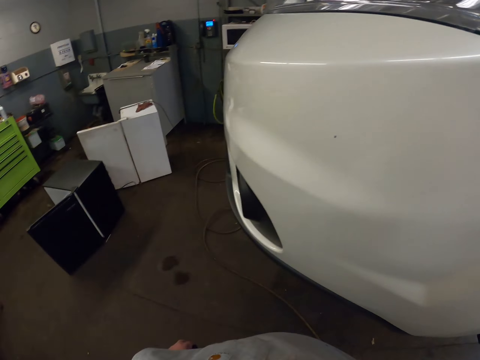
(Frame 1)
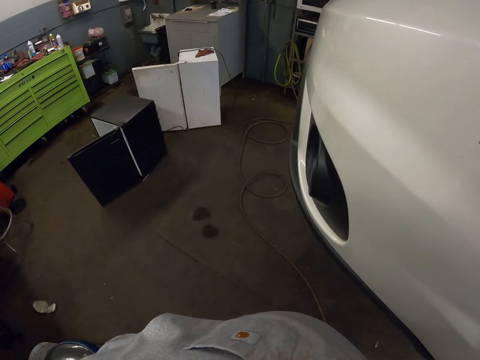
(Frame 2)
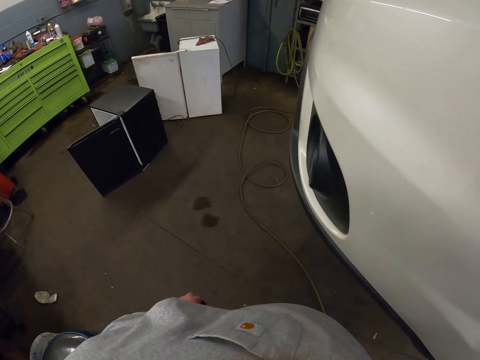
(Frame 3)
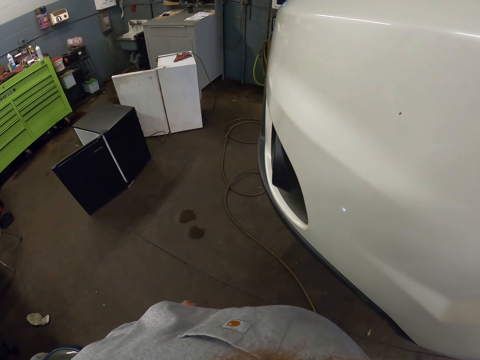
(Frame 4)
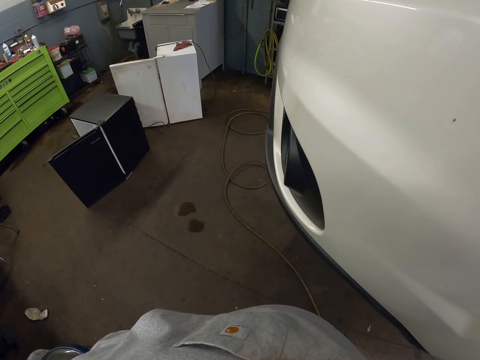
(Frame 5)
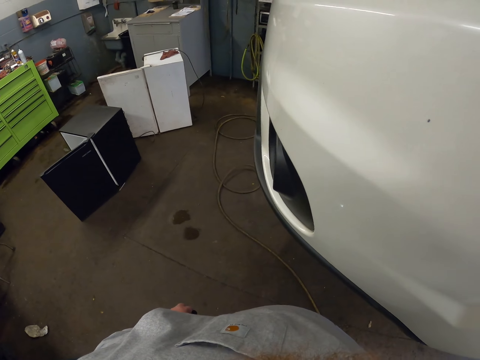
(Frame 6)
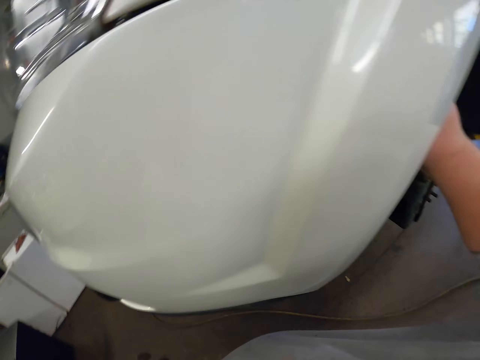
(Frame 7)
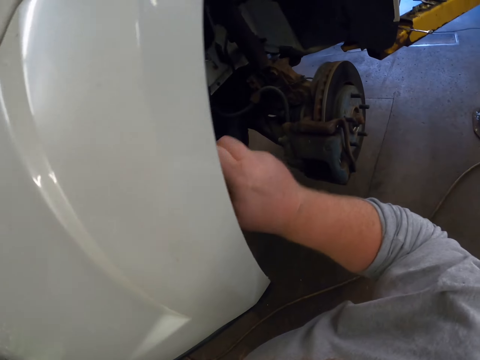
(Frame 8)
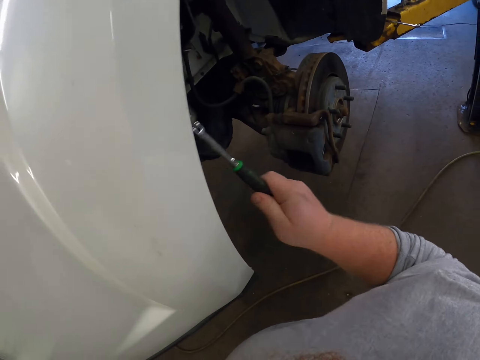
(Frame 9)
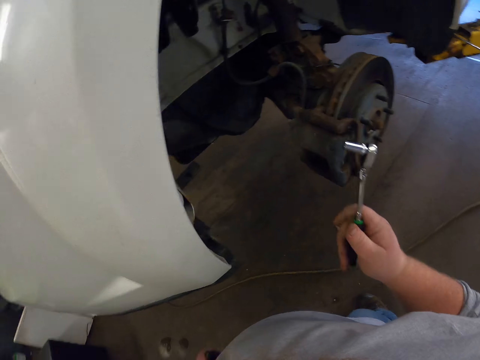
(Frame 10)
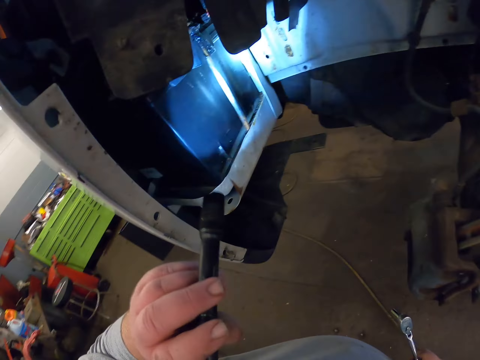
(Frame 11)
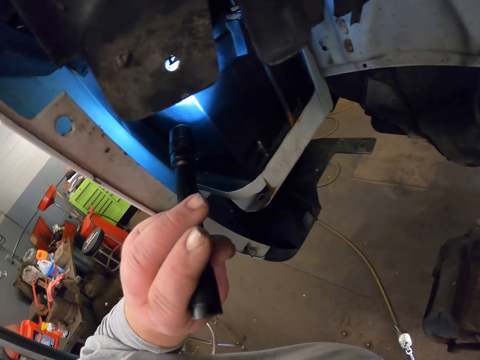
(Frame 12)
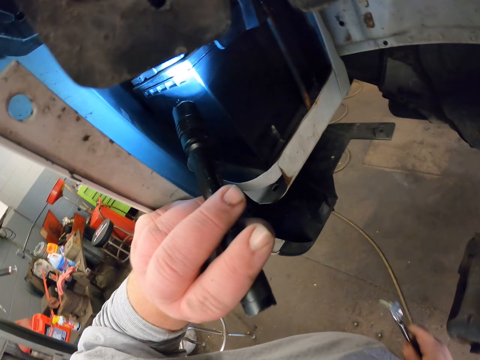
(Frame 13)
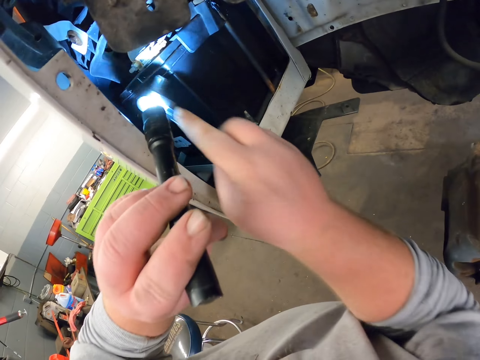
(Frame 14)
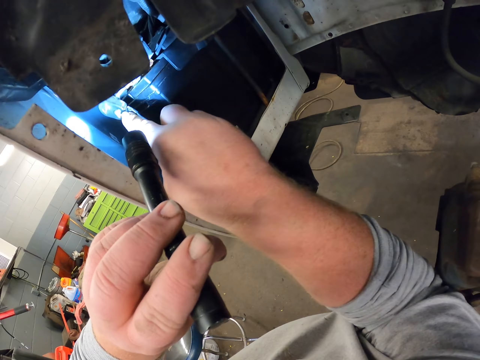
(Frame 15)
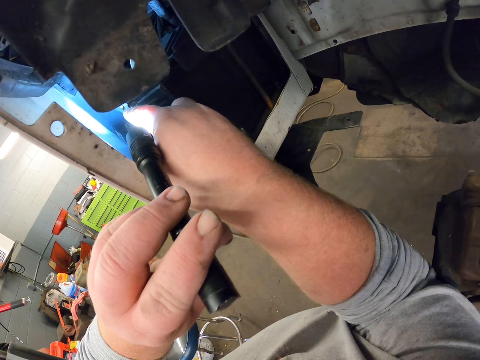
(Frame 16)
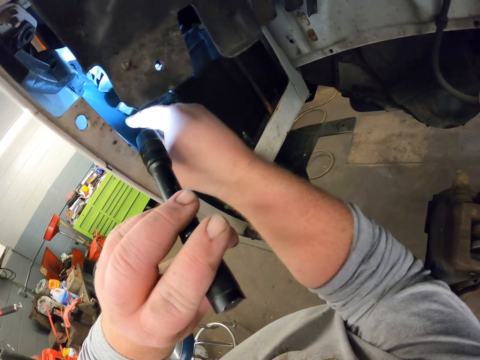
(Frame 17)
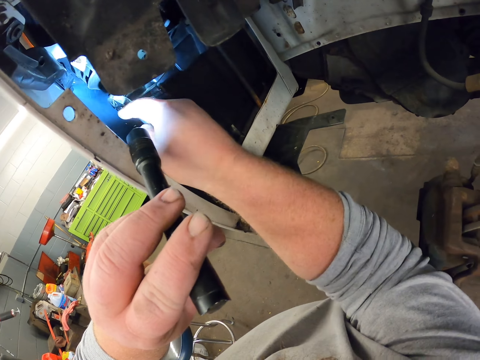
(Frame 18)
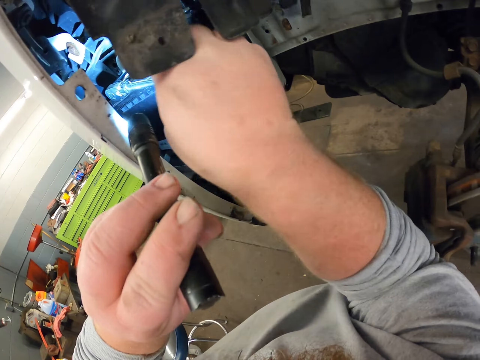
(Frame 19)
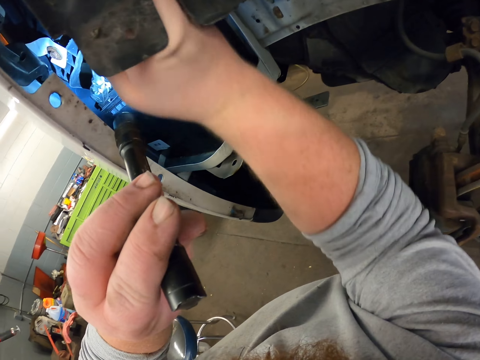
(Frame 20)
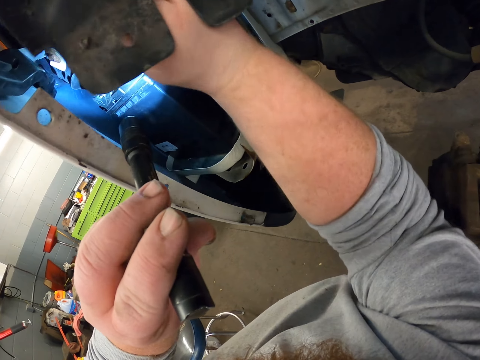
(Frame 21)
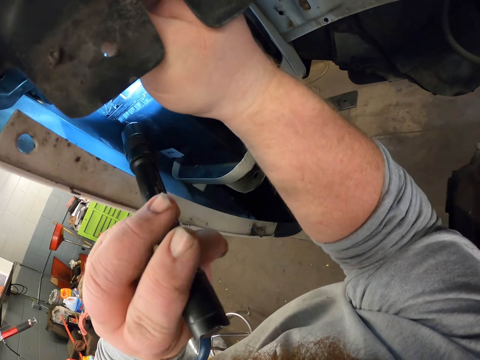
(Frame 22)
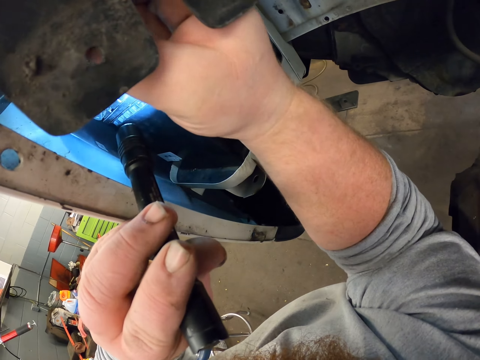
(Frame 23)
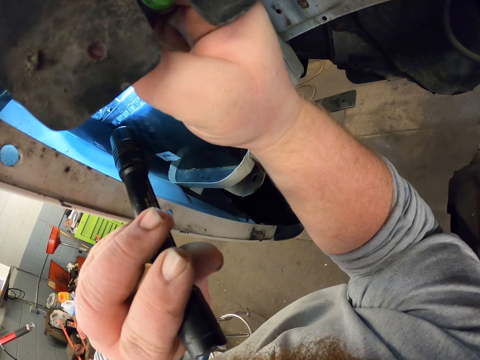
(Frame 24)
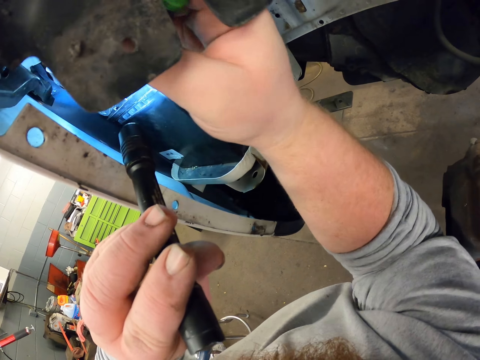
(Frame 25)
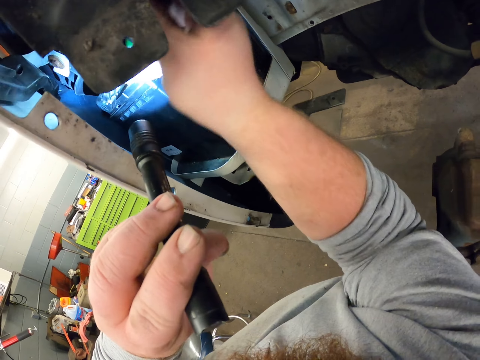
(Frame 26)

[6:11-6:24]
The camera wearer stares at the floor. They tighten the bolt with the torque wrench. They remove the torque wrench from under the car. They reflect light from the flashlight on the battery. They tighten the bolt with the torque wrench.

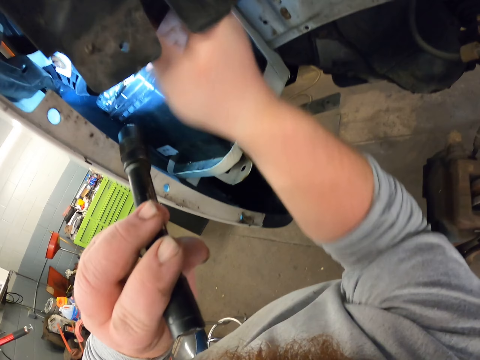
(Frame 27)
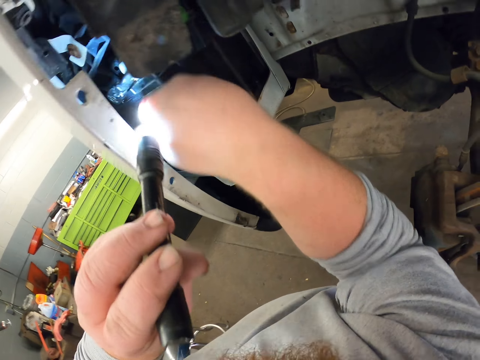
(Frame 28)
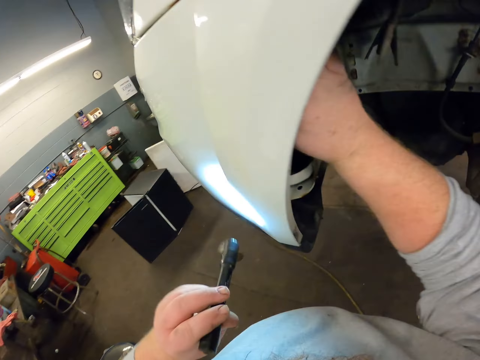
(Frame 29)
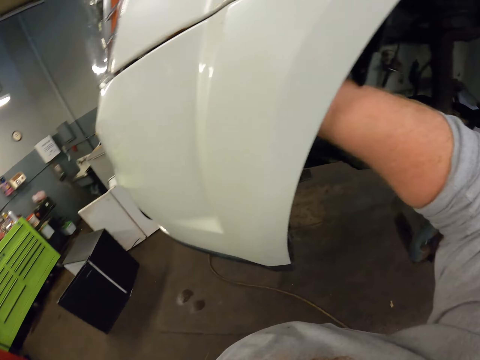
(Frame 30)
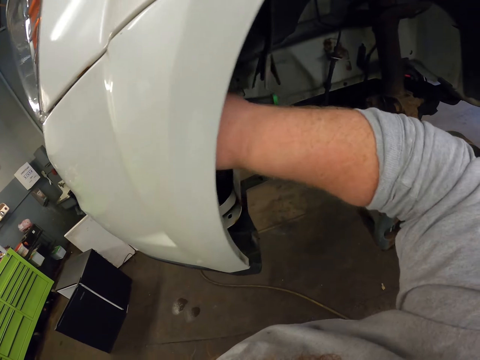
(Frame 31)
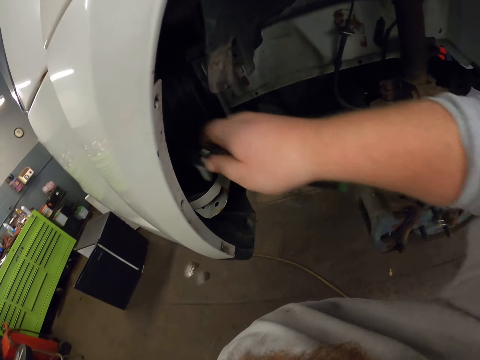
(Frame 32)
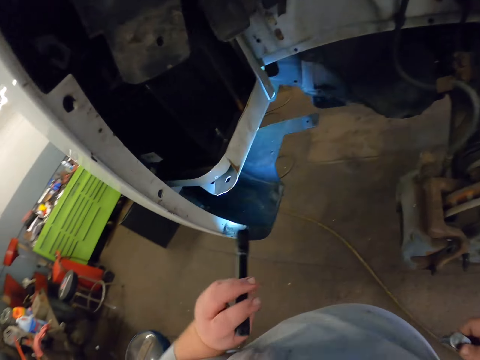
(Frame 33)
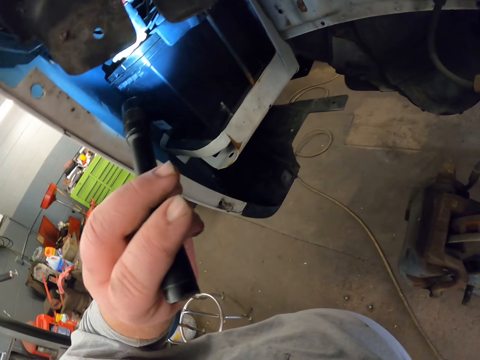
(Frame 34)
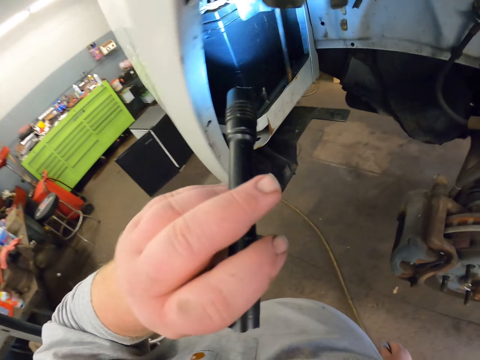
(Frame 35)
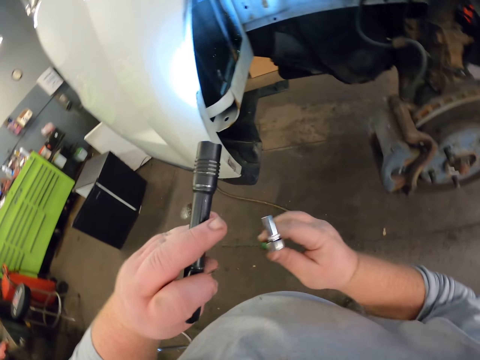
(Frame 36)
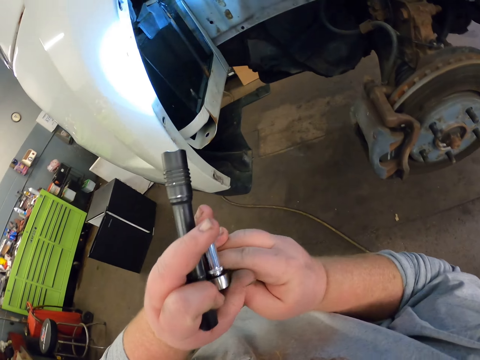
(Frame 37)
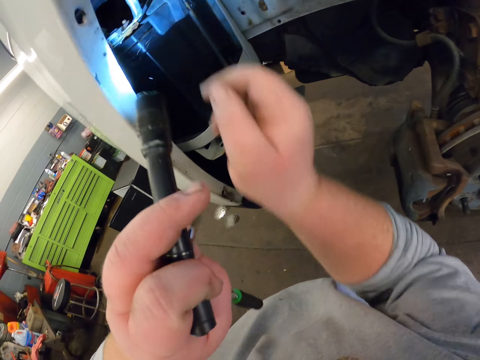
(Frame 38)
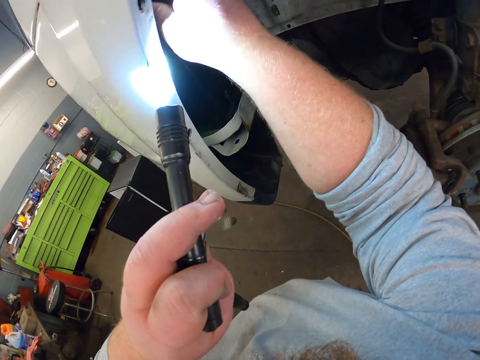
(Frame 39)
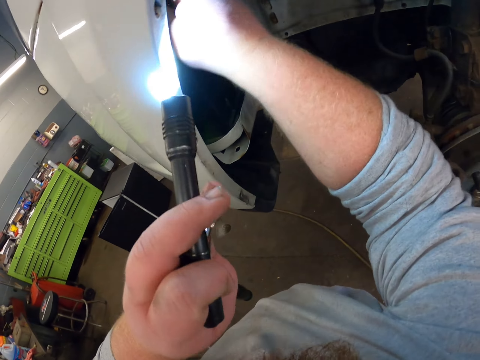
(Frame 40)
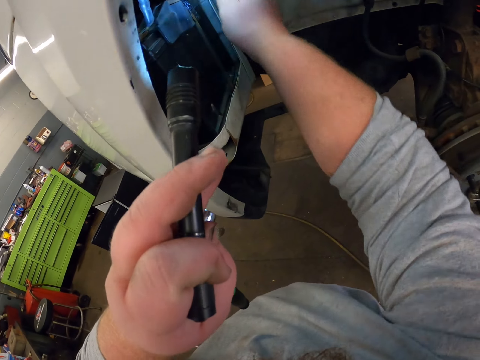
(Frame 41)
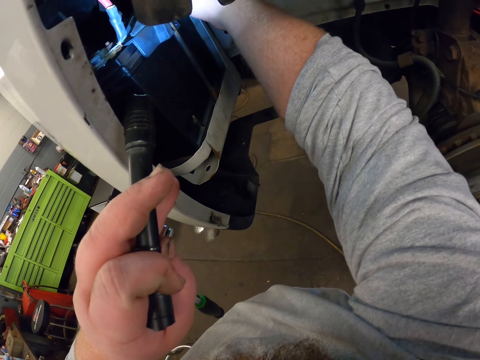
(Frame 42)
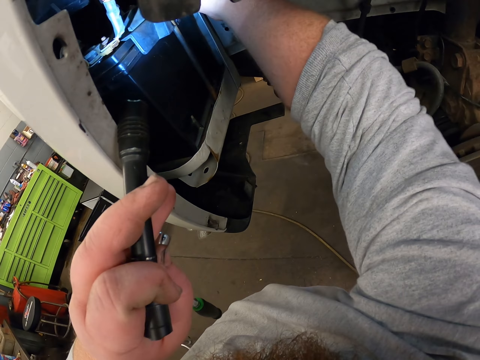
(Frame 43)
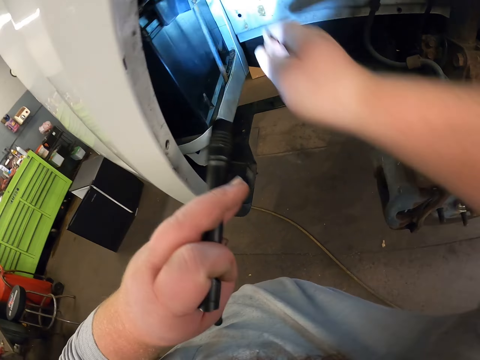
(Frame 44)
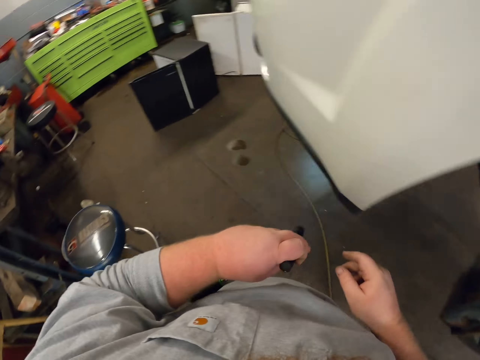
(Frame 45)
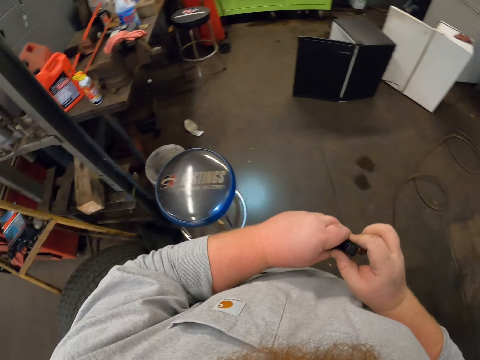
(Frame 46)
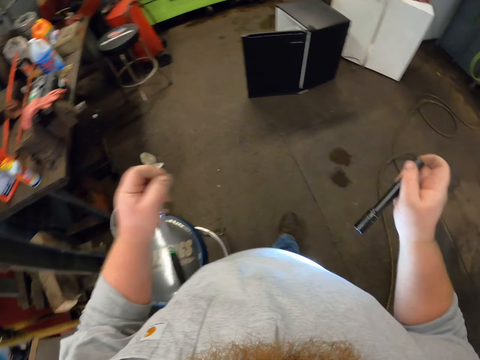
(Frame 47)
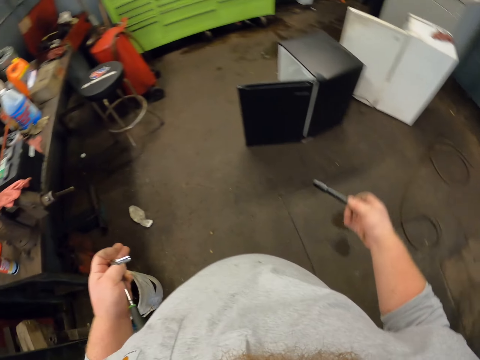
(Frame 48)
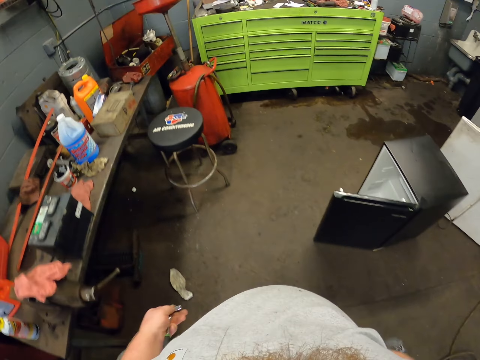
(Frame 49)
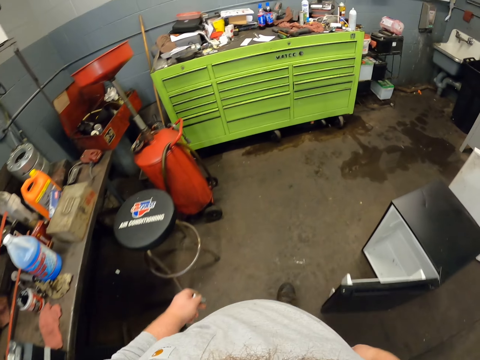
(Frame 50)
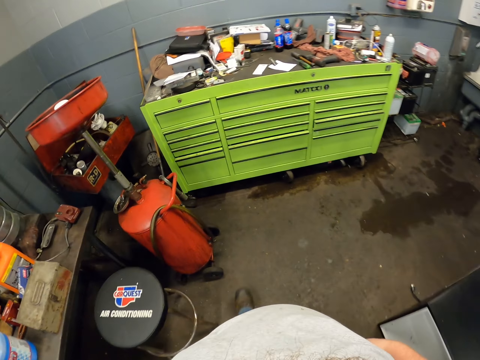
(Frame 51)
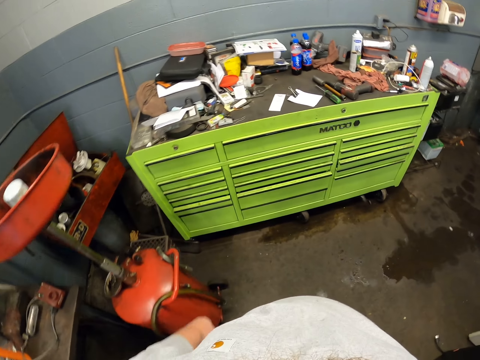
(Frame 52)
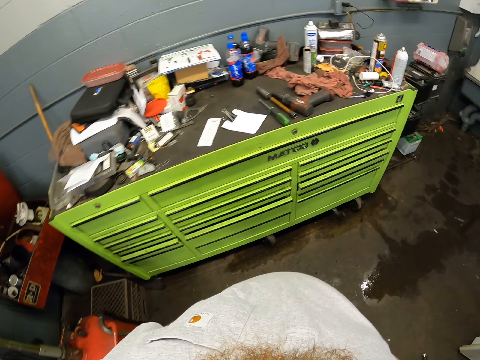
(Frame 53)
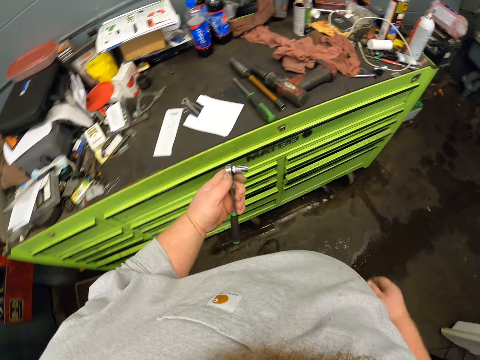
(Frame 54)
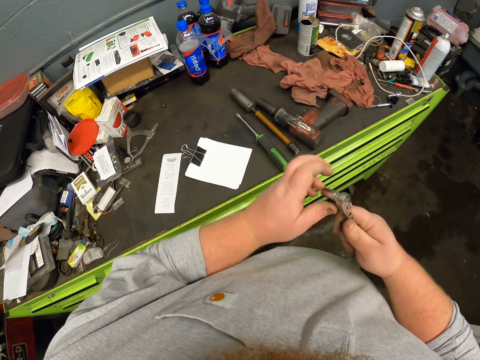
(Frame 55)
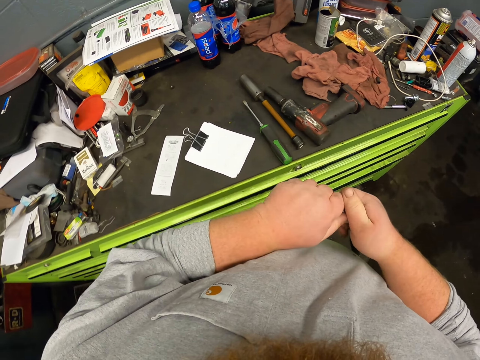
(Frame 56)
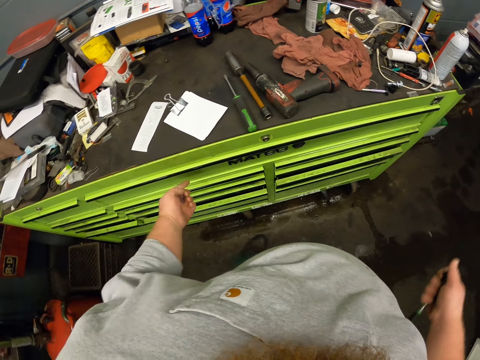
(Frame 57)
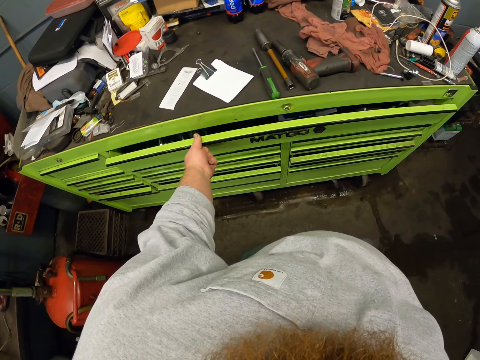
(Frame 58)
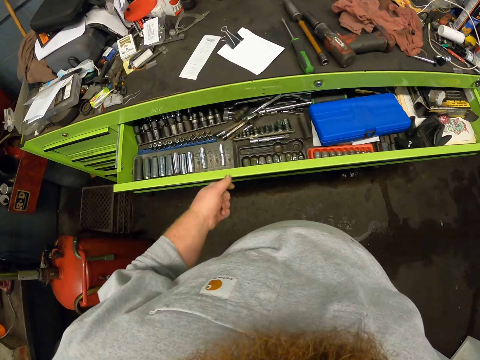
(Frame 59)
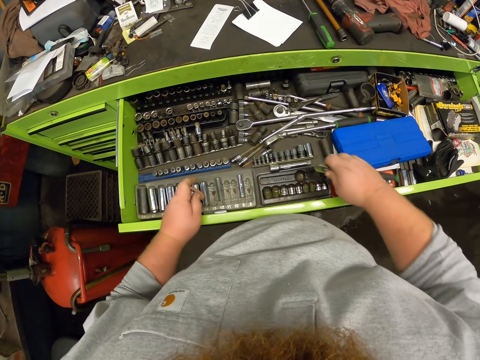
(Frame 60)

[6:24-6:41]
The camera wearer removes the torque wrench from under the car. He reflects light from the flashlight on the battery. He places the torque wrench in his left hand. He reflects light from the flashlight on the battery. He puts a hand inside the car and inspects the battery. He places the flashlight in his right hand and walks towards the drawer. He places the torque wrench in his right hand. He removes the ratchet head from the tube. He opens the storage drawer.
